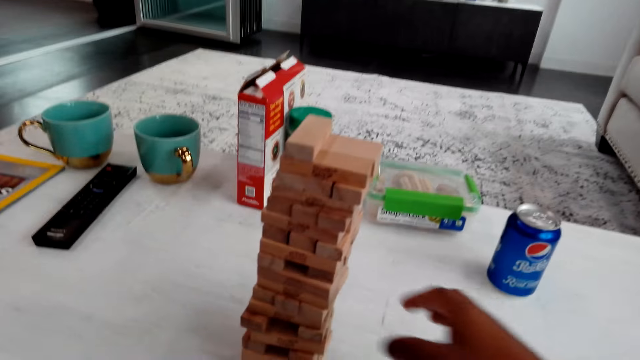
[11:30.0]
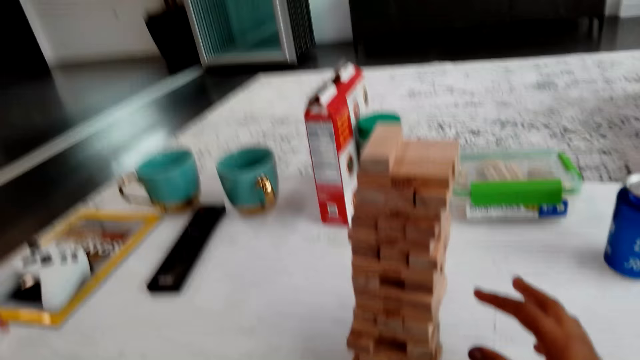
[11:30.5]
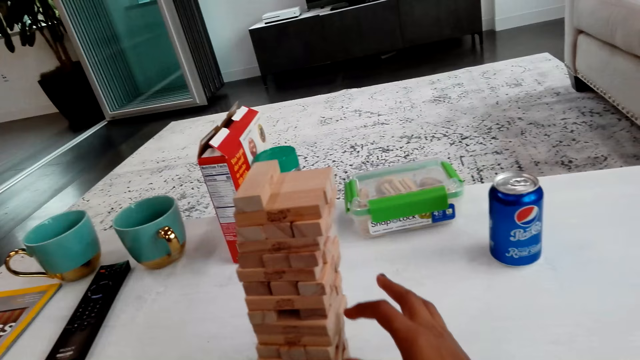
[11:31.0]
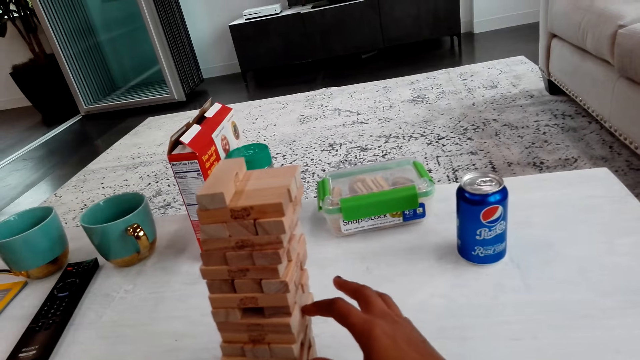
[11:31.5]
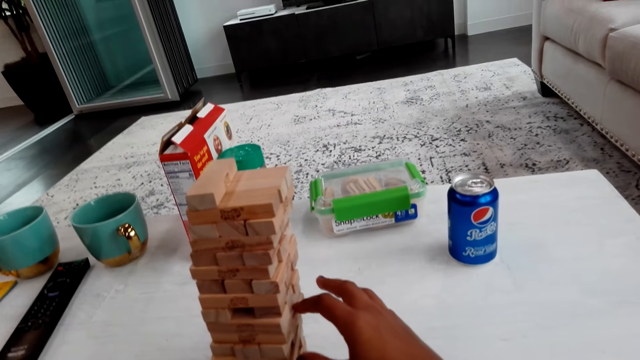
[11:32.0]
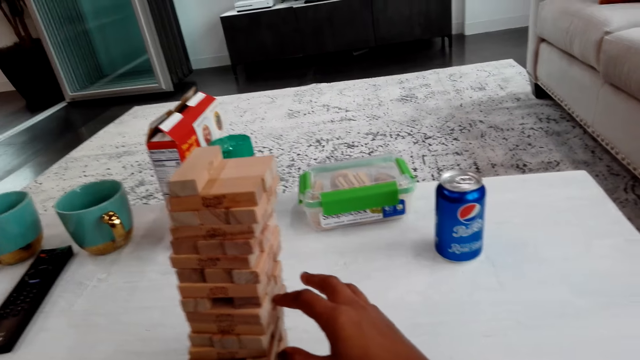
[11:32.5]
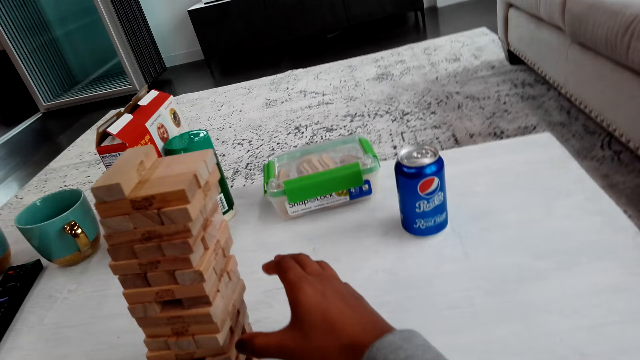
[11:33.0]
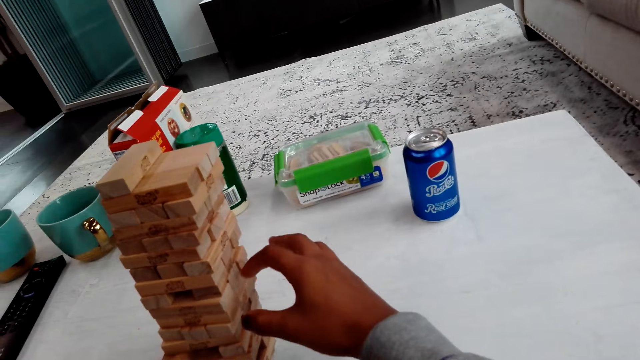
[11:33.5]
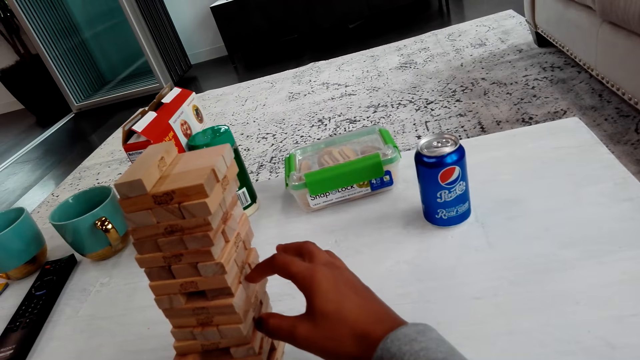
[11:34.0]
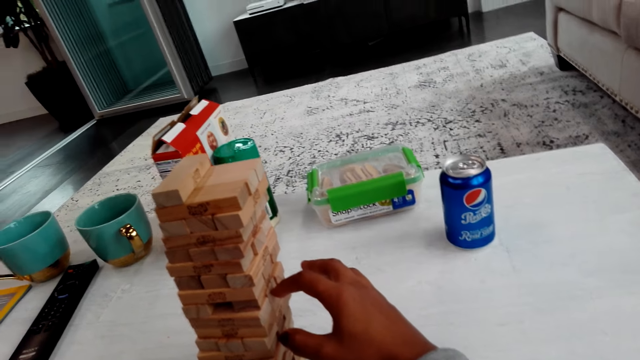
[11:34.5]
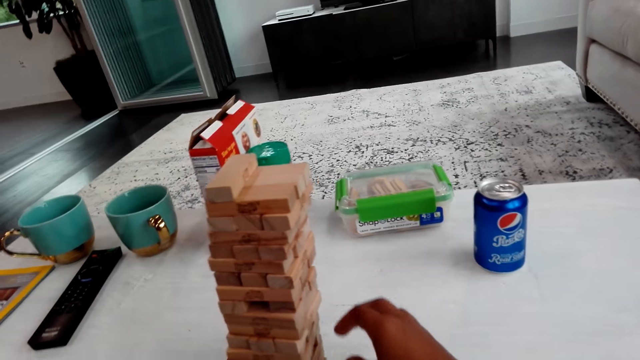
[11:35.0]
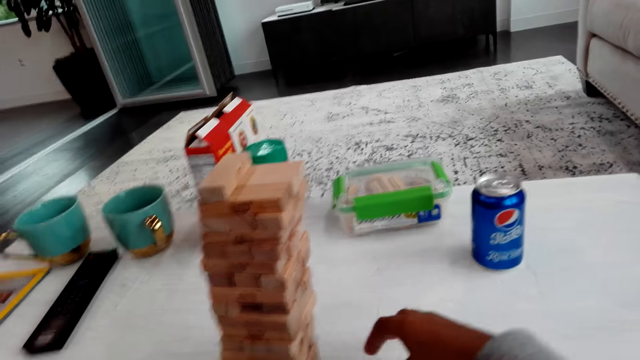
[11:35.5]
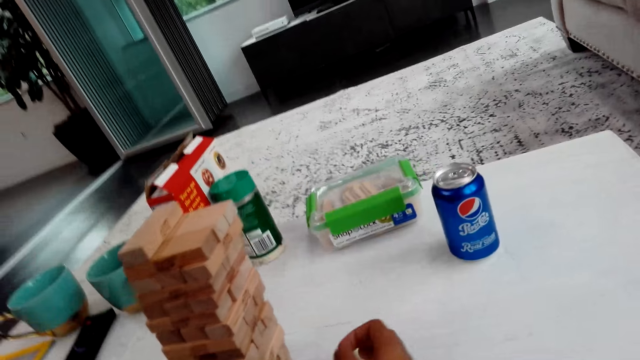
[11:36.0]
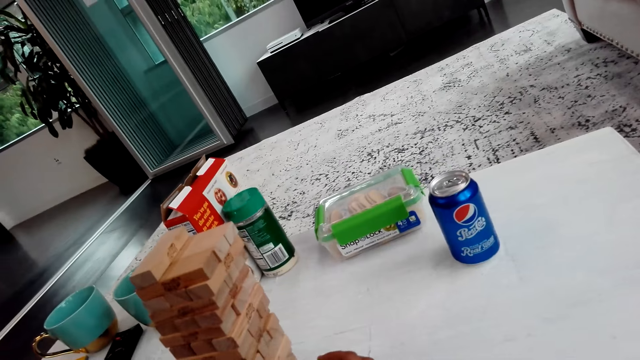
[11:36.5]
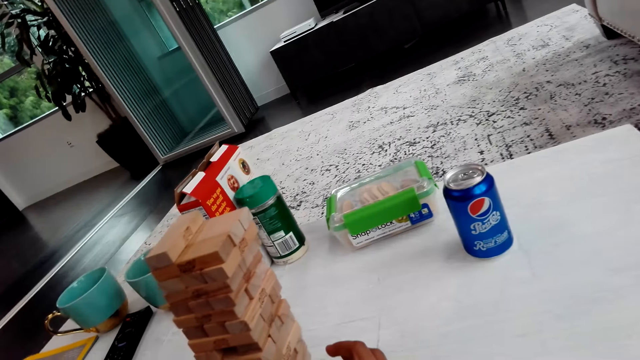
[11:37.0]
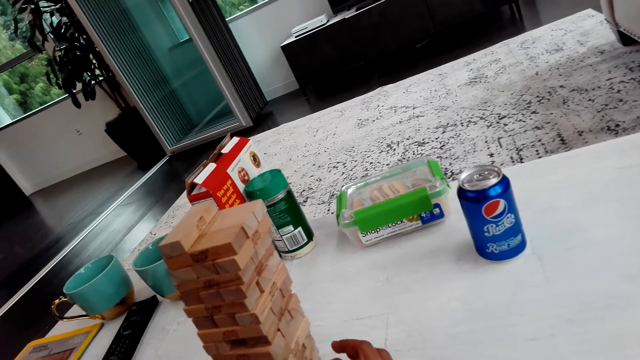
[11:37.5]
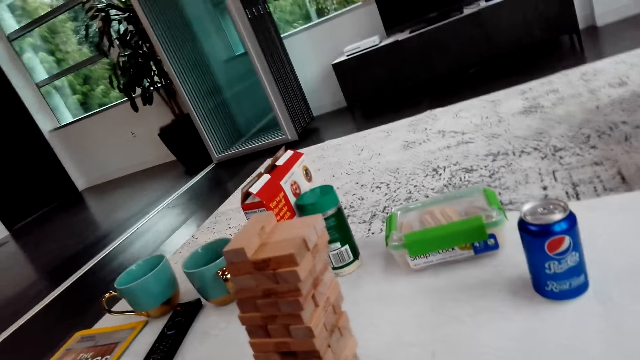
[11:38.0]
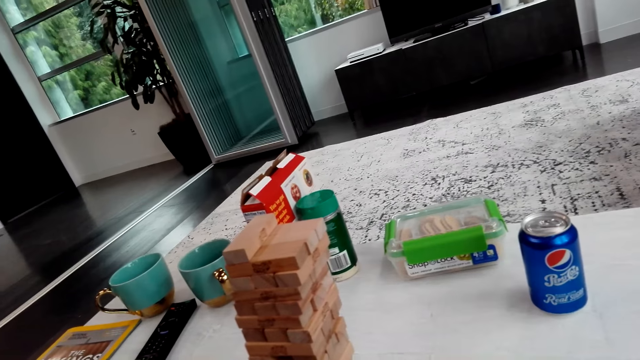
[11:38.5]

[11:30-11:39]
The camera wearer talks with a man, plays the trembling tower and touches the blocks.

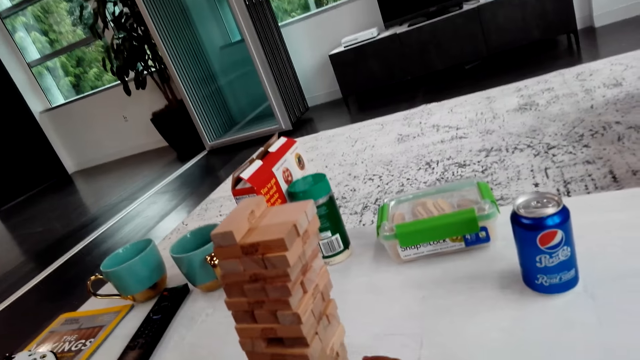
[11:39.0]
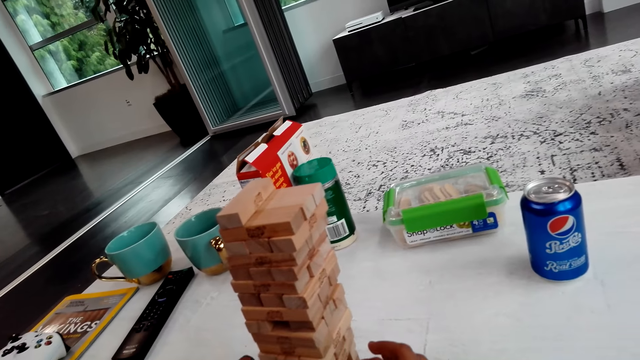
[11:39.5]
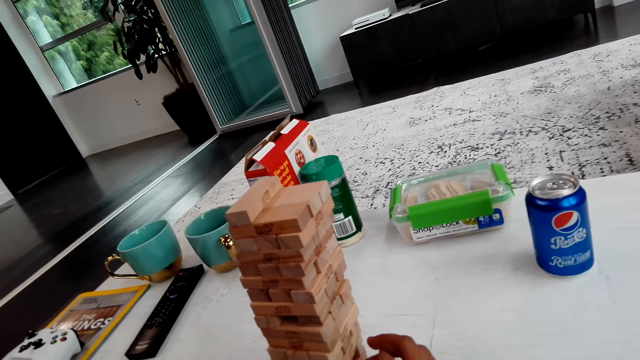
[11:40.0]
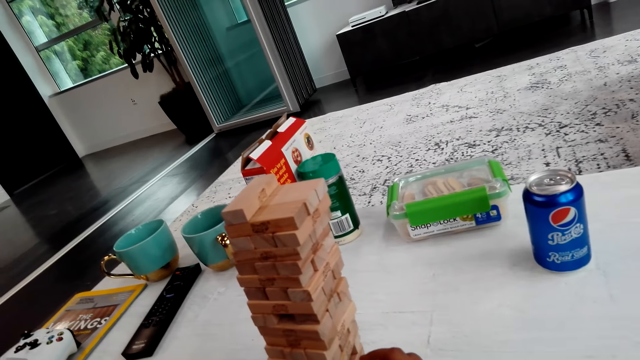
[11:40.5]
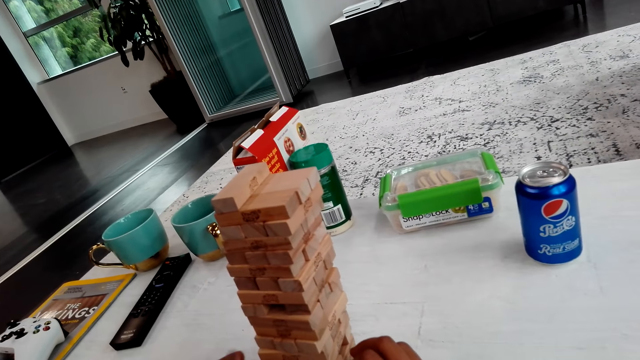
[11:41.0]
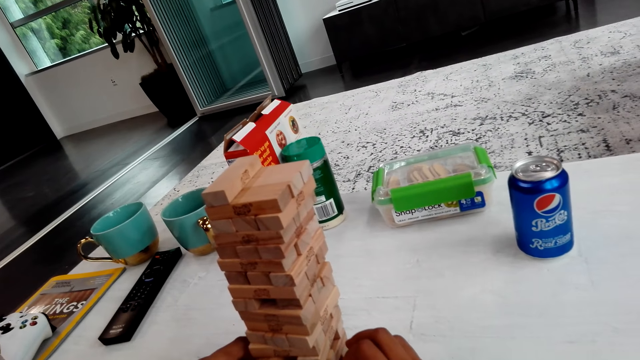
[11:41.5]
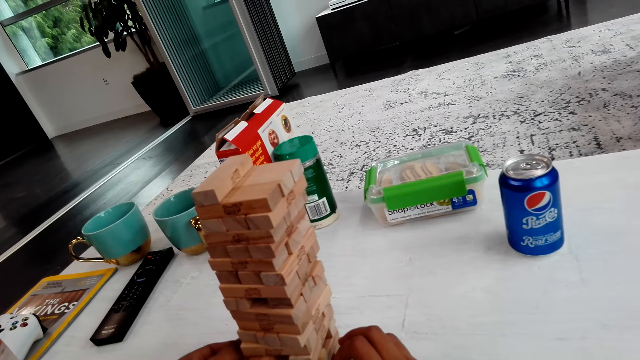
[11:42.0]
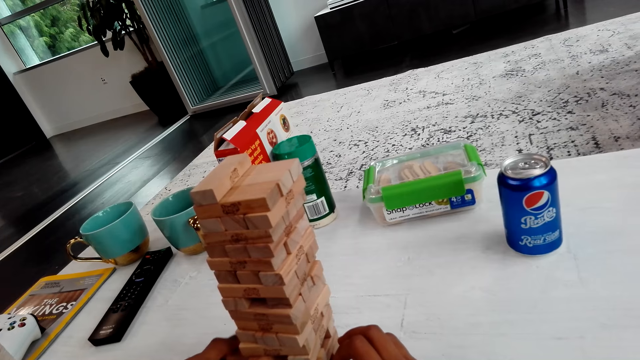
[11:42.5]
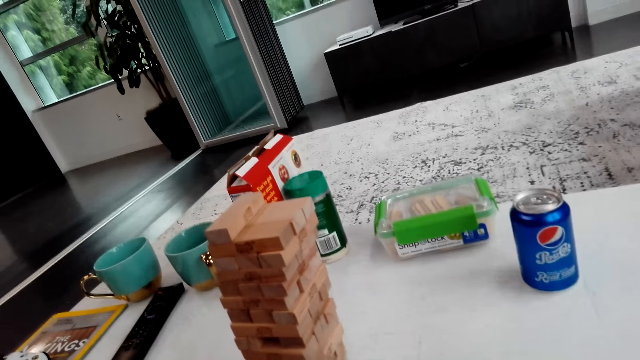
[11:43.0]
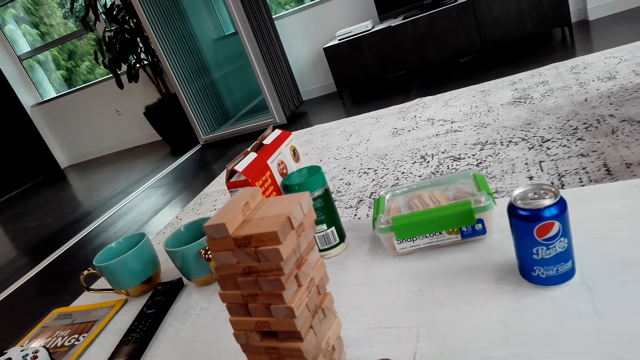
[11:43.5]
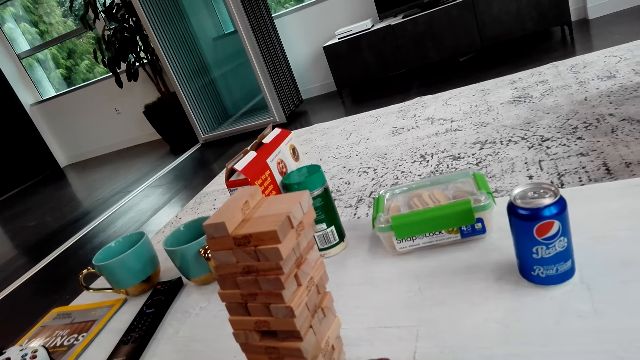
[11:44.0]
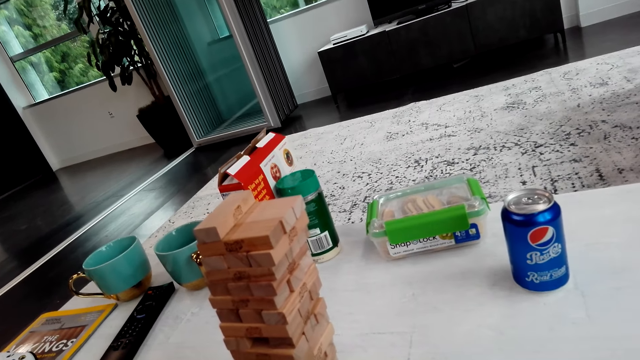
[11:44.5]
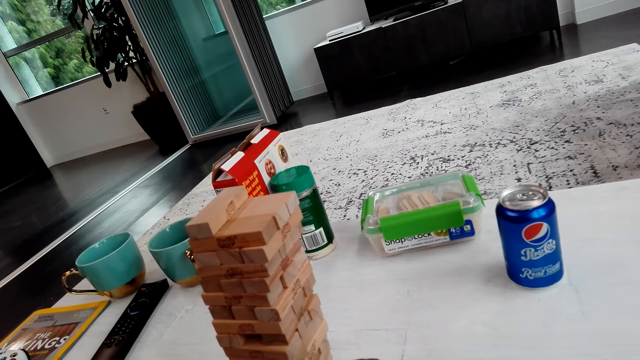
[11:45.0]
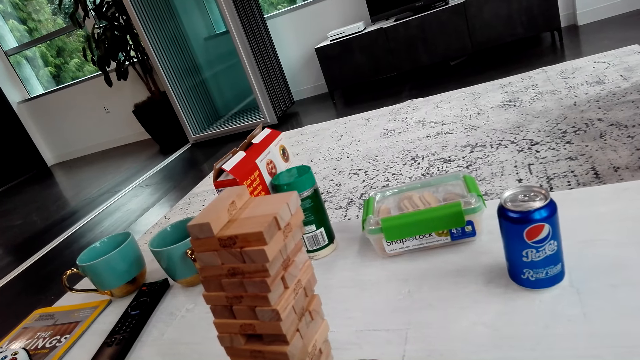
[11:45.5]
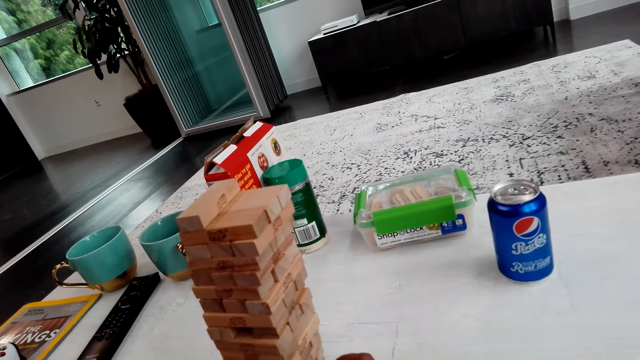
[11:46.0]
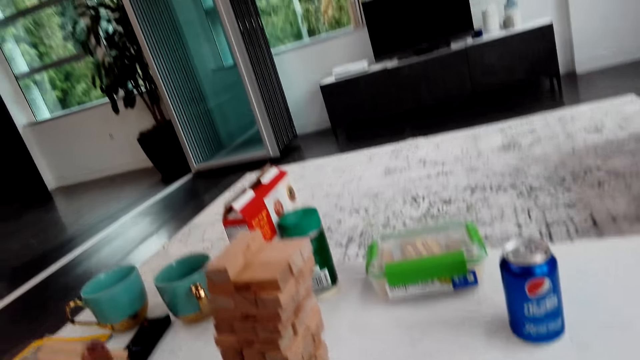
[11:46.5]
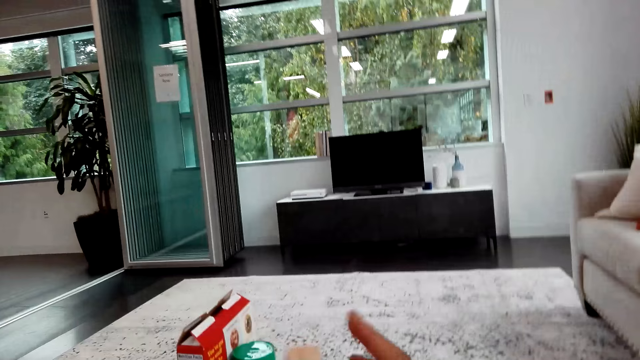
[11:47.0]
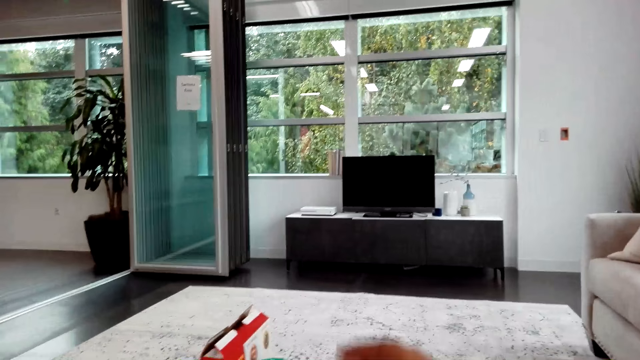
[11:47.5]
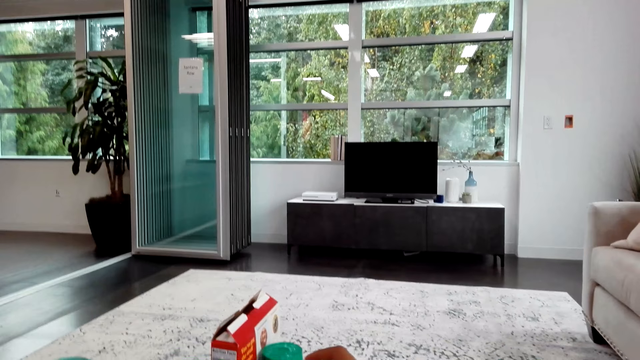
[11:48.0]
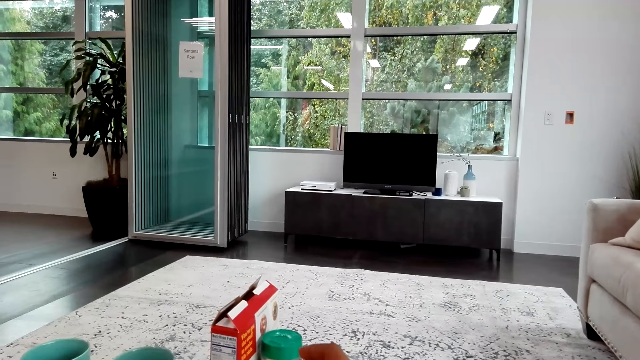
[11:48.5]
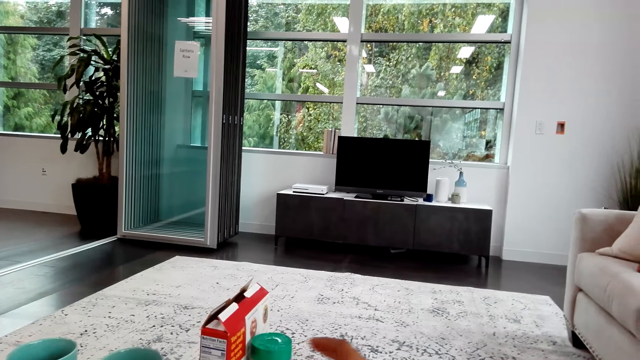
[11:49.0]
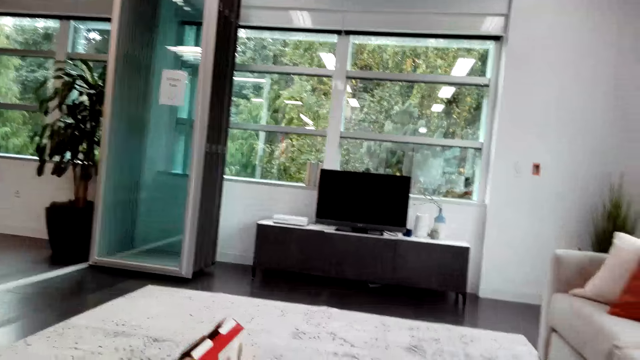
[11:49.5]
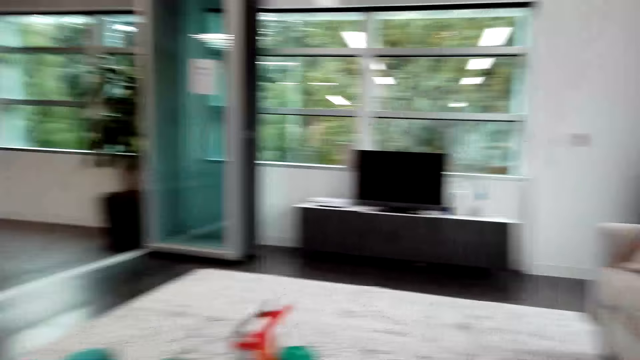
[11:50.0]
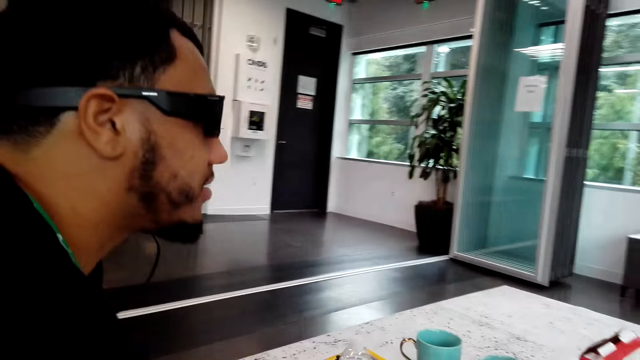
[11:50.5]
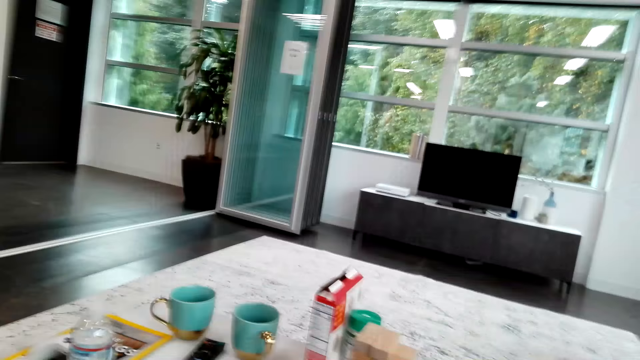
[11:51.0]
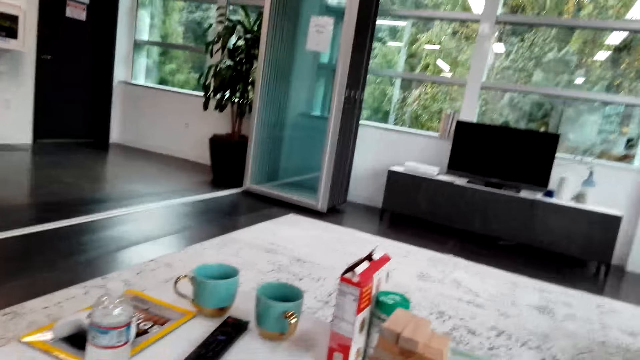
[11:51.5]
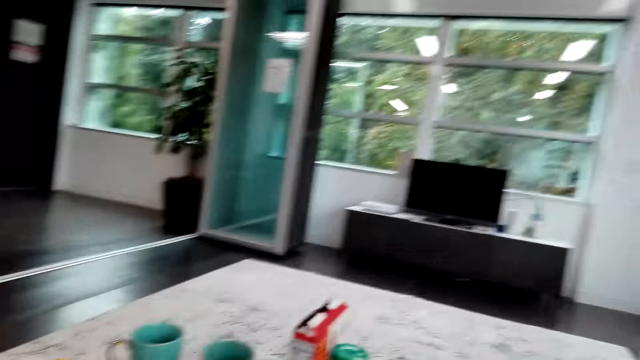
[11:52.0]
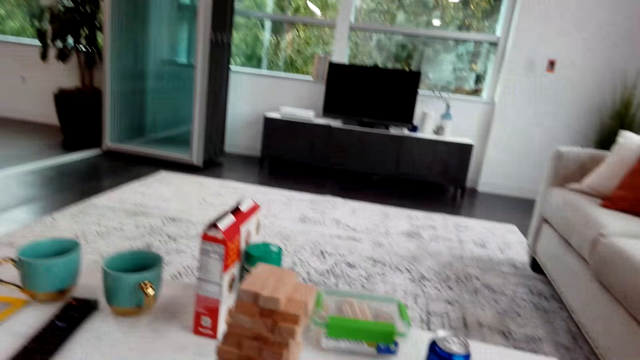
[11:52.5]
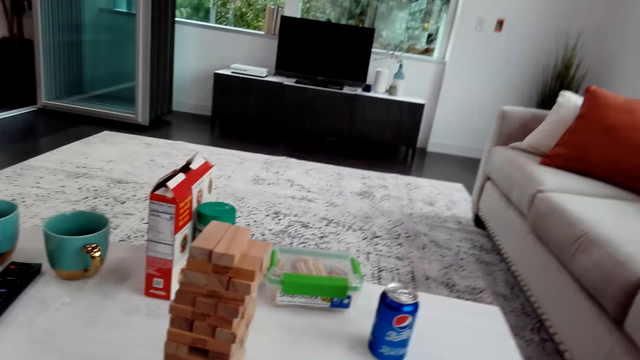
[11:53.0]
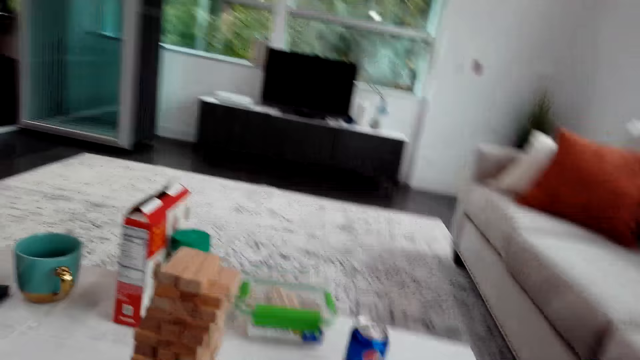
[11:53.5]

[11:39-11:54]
The camera wearer pushes a block. They talk with a man. The man plays the trembling tower. The camera wearer plays the trembling tower. They remove the block and put the block on the top. They look at the man. They talk with the man. They look around the room.
